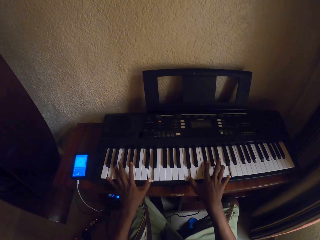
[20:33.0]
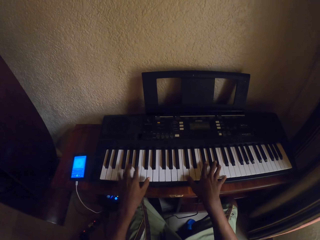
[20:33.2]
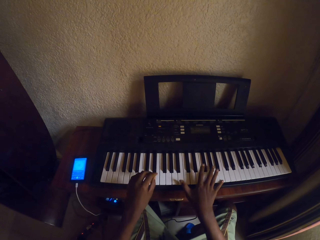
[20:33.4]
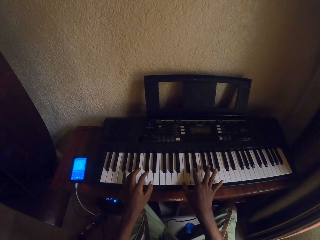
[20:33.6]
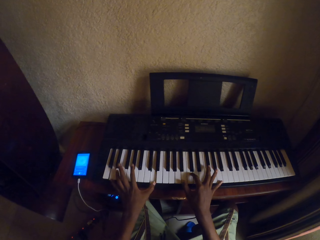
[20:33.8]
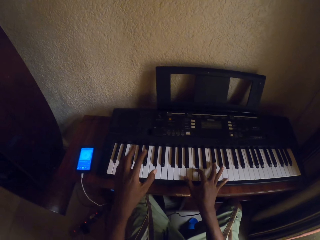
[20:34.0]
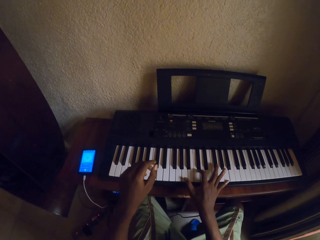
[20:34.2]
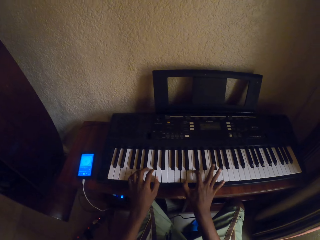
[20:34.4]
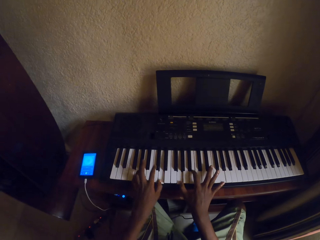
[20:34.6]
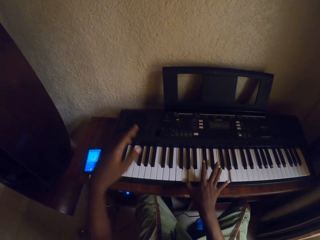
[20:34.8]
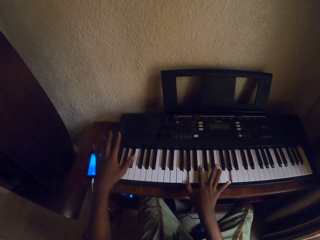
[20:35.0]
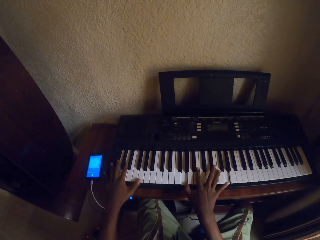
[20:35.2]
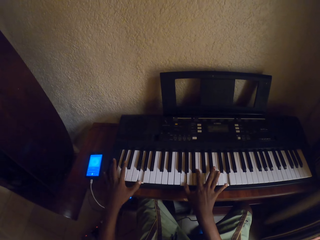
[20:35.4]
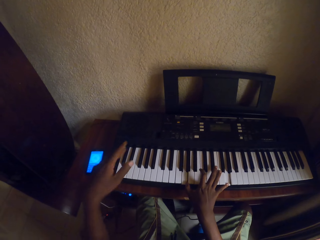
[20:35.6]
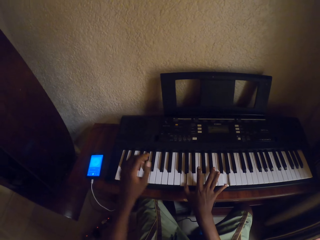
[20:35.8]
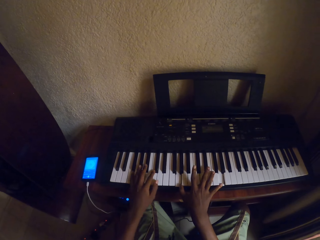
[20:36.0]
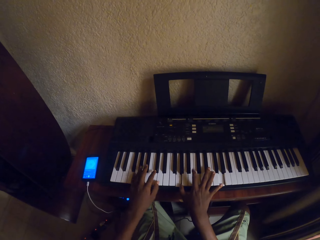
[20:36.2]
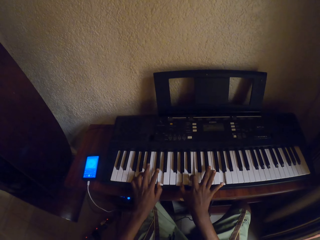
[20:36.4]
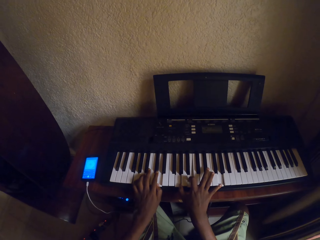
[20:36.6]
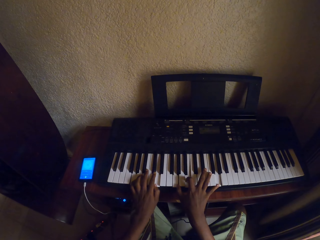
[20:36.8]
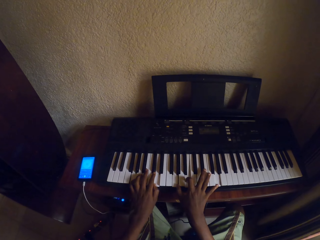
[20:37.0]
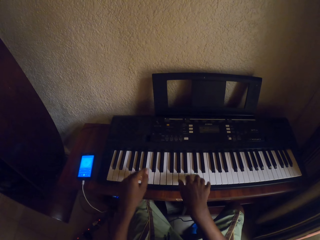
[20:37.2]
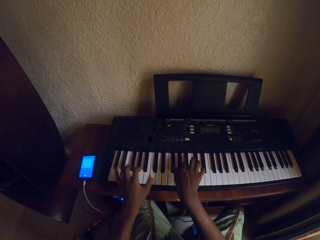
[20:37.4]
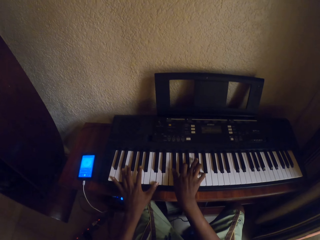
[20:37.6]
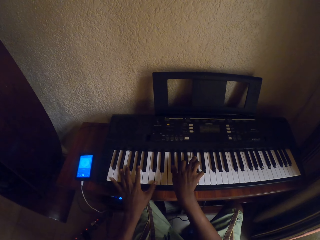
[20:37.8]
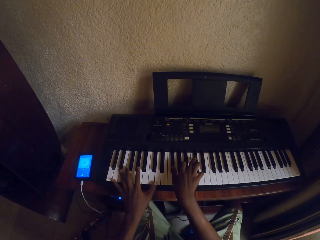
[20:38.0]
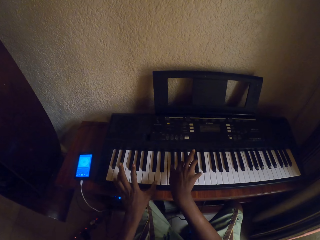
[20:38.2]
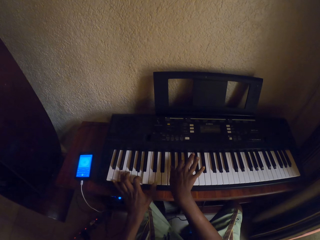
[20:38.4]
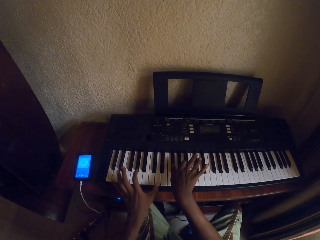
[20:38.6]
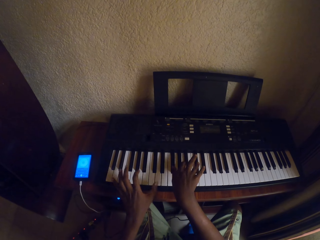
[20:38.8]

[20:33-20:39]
The camera wearer plays the piano with both hands.

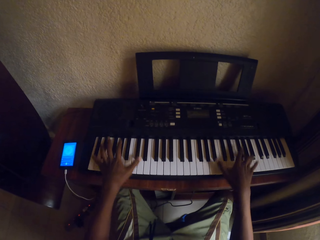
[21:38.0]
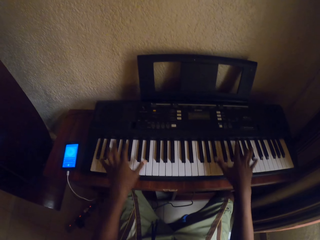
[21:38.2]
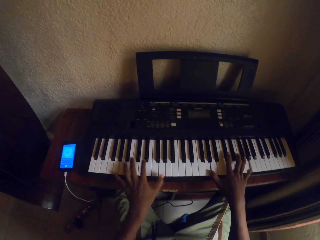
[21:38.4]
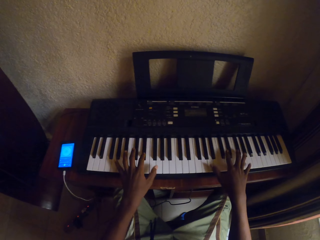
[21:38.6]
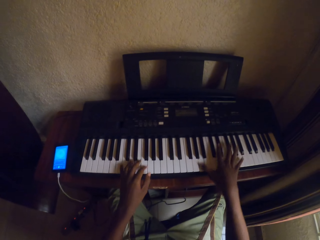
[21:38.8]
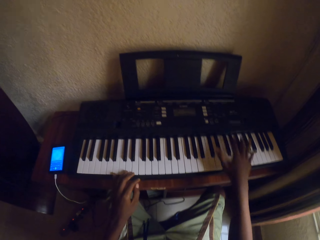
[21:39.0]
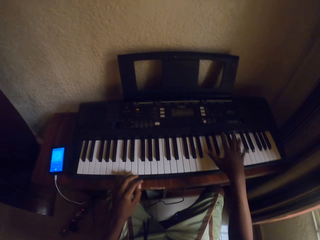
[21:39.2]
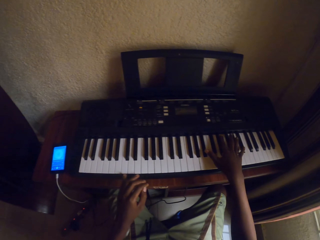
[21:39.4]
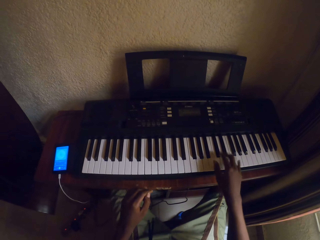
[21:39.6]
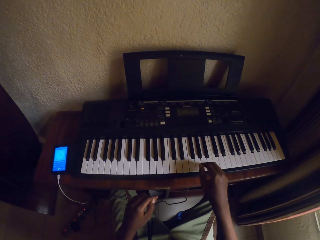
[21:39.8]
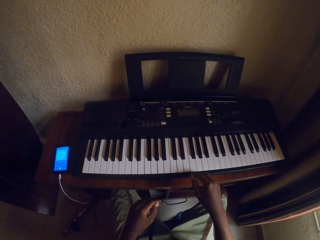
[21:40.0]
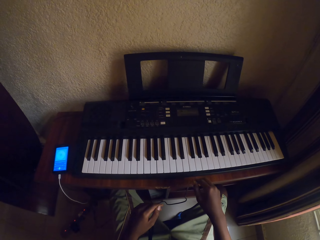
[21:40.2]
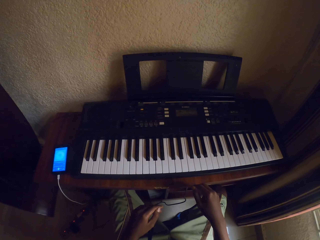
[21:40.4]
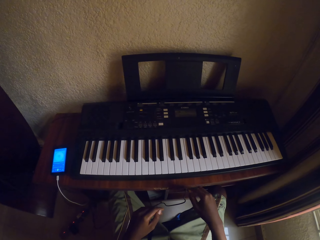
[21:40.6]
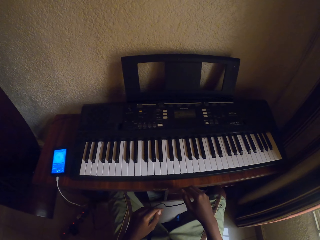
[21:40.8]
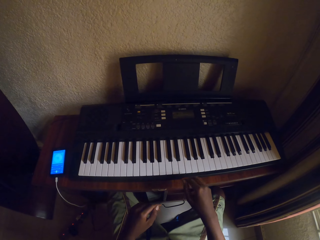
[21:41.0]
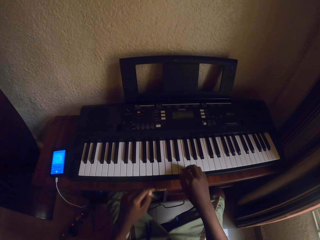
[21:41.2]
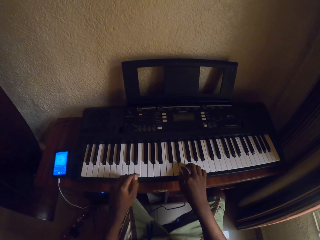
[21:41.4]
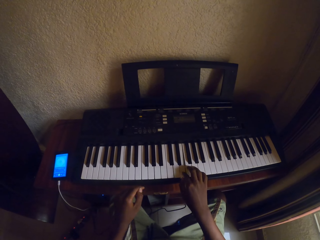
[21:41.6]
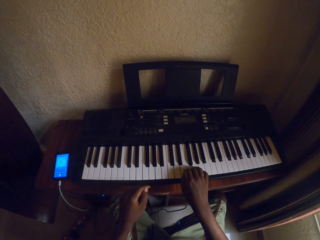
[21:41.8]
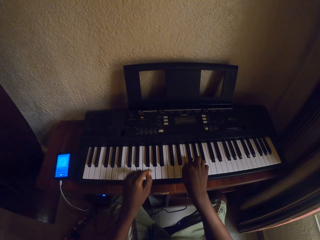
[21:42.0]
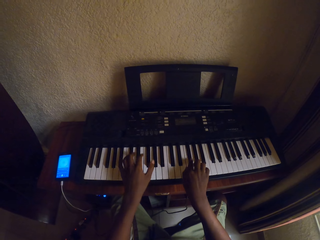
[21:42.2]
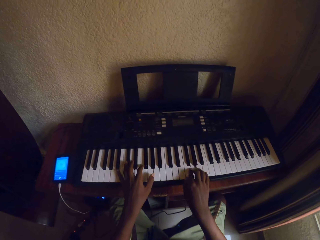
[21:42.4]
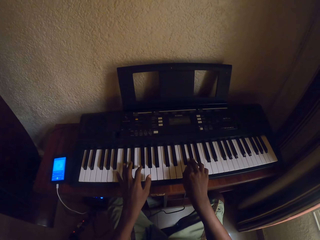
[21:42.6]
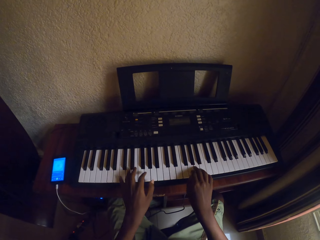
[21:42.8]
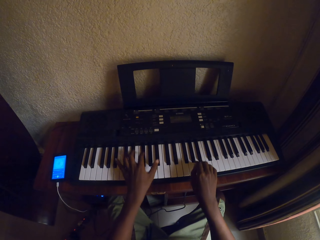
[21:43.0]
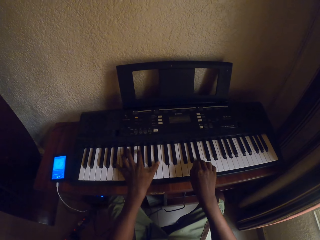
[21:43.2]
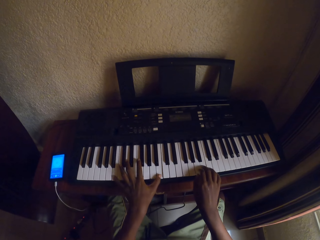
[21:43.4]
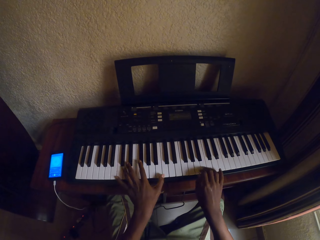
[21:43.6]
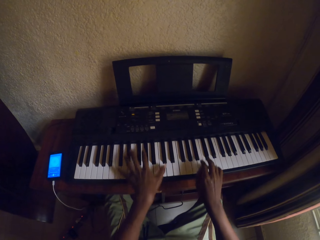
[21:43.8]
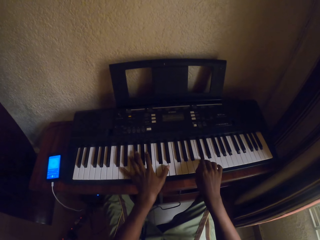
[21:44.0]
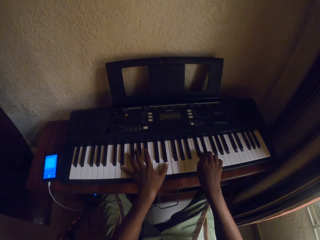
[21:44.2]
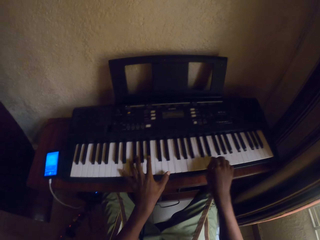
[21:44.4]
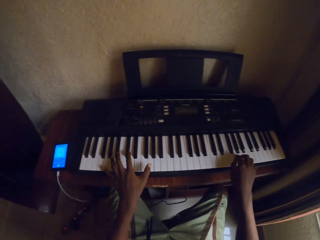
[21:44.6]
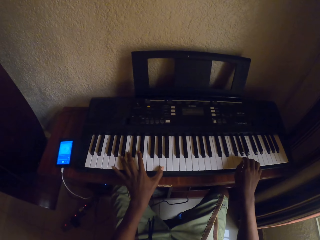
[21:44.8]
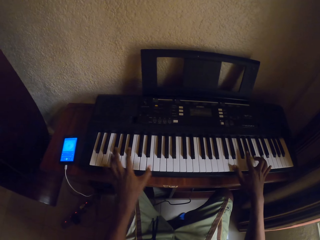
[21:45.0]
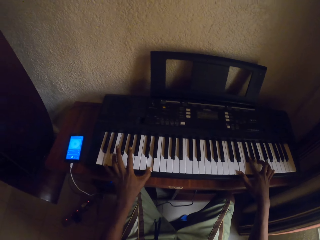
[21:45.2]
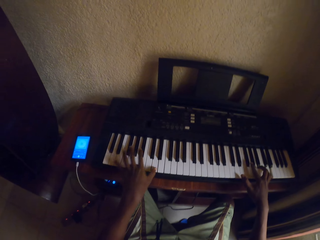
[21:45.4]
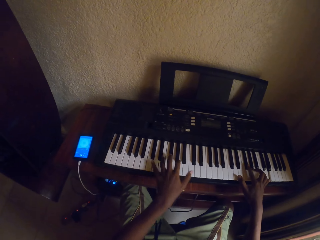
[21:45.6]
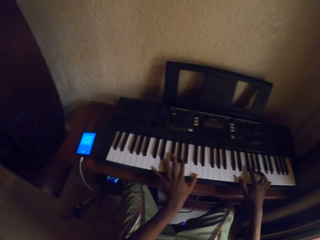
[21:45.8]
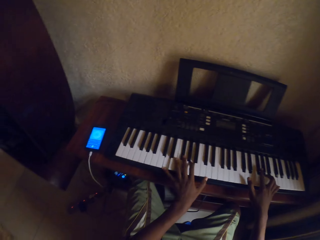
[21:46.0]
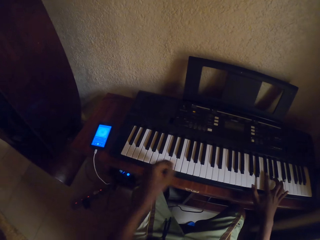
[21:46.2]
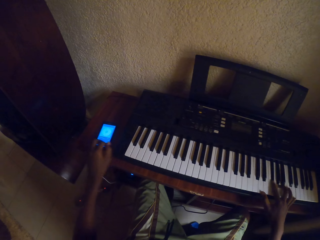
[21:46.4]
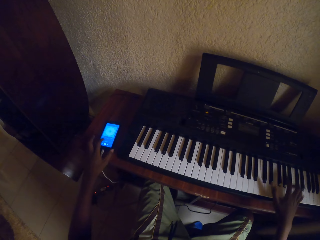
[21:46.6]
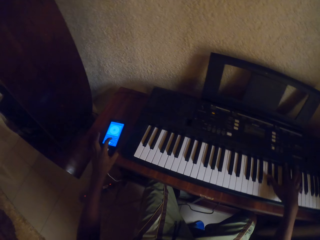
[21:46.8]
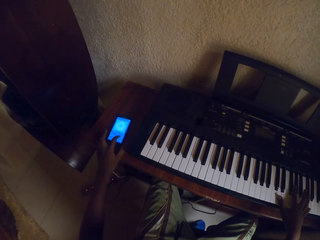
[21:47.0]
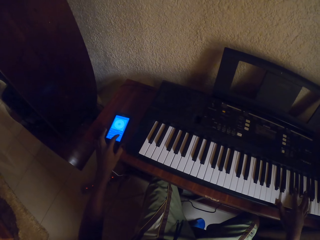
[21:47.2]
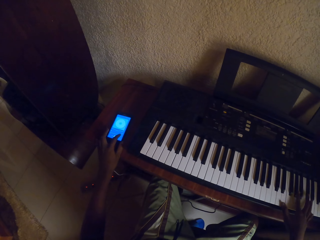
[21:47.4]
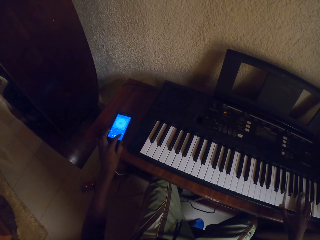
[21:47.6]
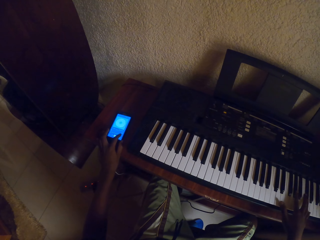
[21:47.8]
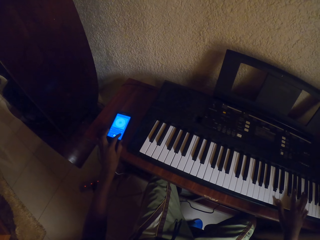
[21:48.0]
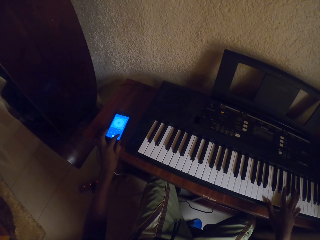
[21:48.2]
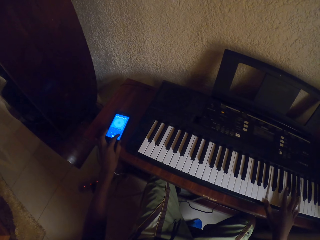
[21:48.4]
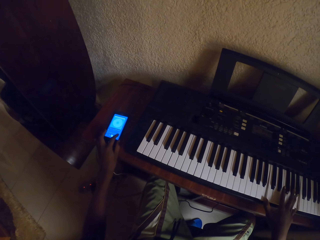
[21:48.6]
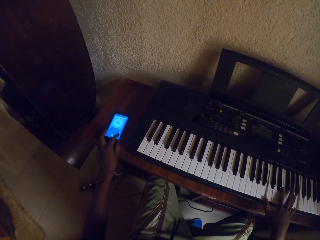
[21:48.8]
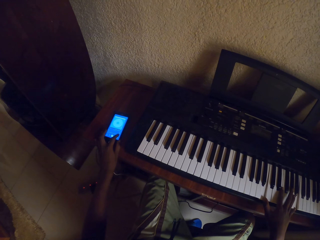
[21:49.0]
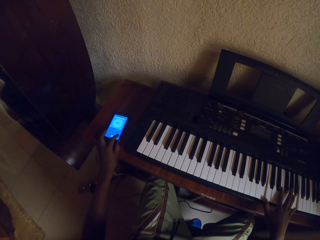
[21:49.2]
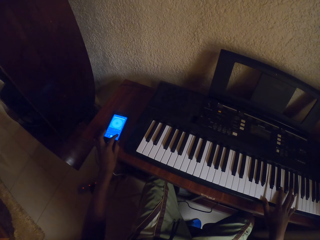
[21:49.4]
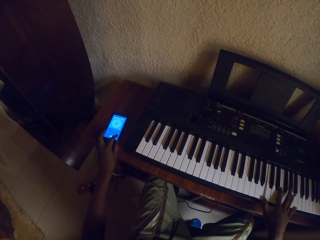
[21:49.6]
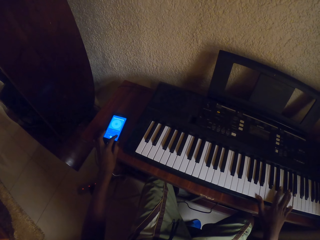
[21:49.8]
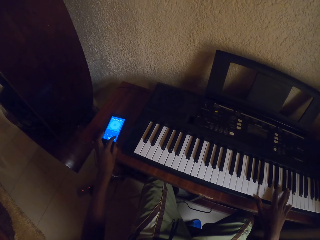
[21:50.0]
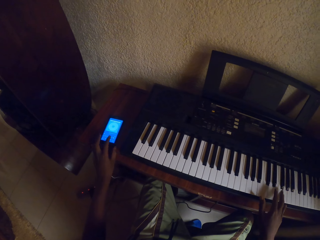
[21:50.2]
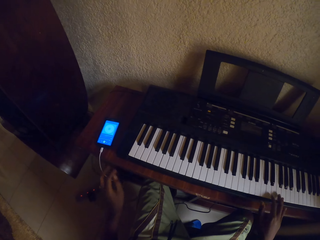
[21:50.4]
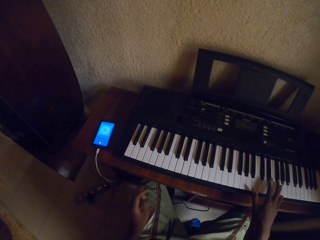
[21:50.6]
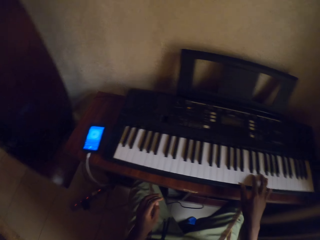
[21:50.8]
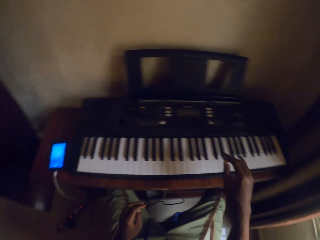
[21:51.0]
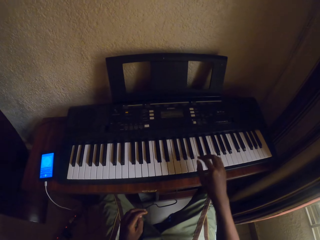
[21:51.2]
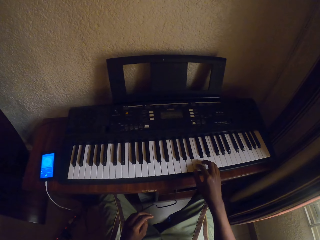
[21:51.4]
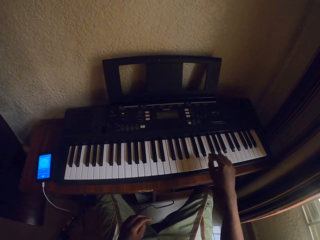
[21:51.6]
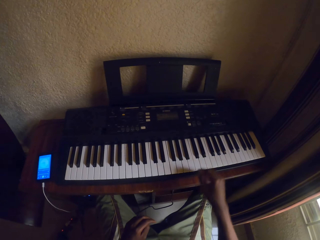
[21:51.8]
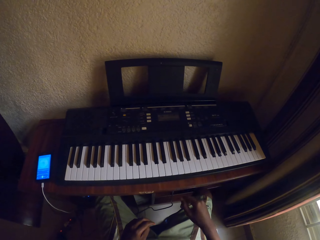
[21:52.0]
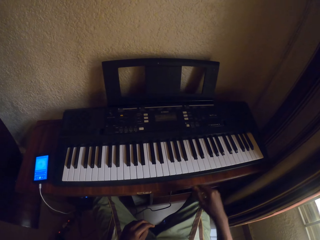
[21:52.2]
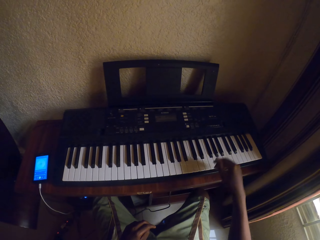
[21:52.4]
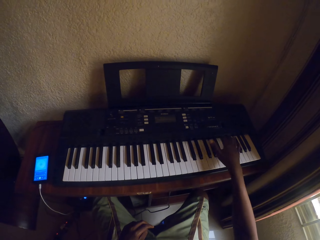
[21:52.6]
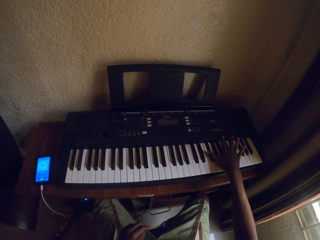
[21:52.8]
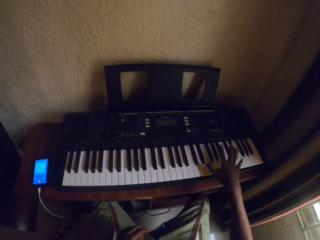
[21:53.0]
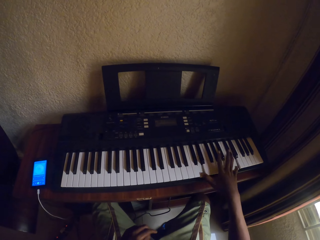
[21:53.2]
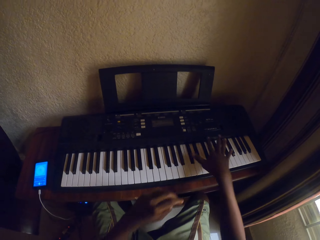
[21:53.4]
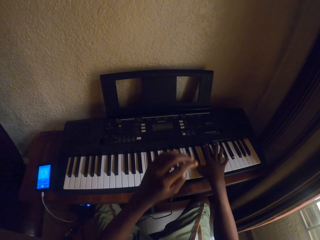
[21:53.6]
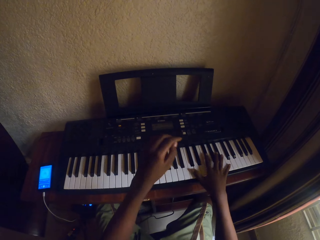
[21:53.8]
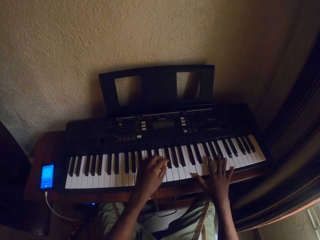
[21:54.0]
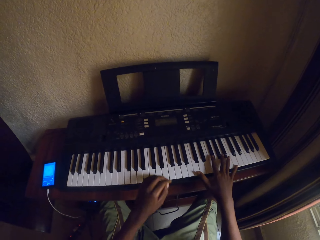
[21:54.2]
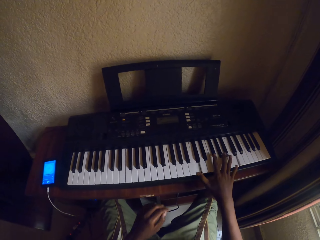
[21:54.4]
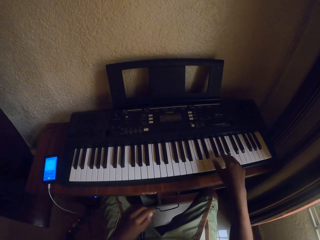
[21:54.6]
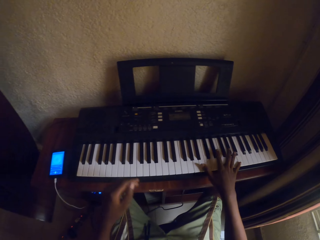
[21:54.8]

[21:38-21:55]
The camera wearer stops playing the piano. They play the piano with both hands. They touch the phone screen. They play the piano with a hand.
